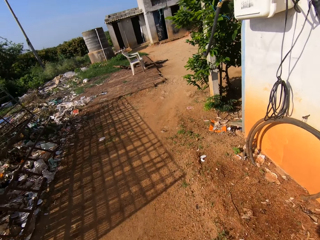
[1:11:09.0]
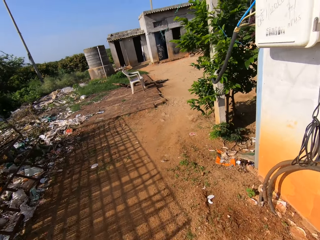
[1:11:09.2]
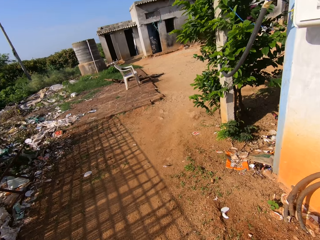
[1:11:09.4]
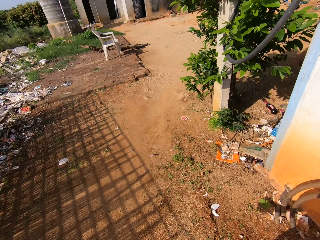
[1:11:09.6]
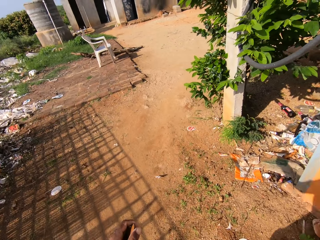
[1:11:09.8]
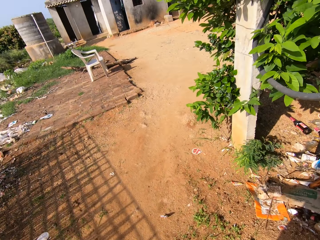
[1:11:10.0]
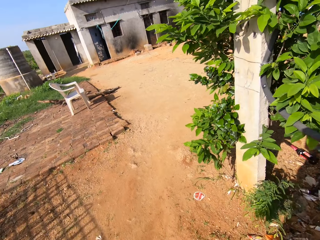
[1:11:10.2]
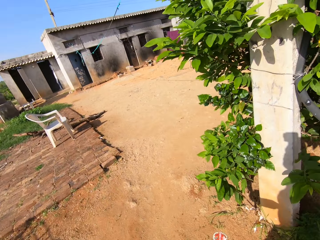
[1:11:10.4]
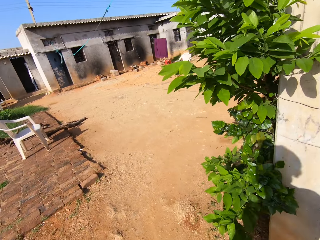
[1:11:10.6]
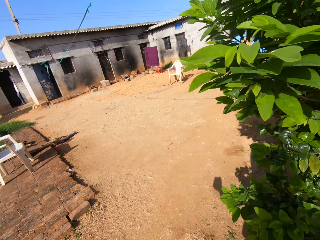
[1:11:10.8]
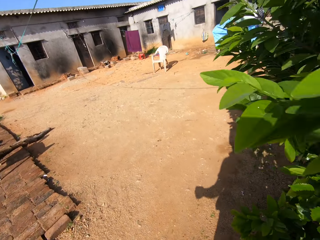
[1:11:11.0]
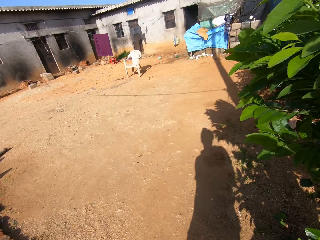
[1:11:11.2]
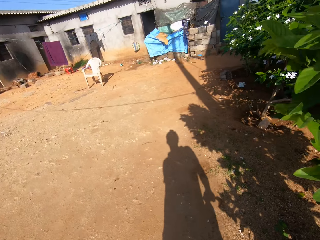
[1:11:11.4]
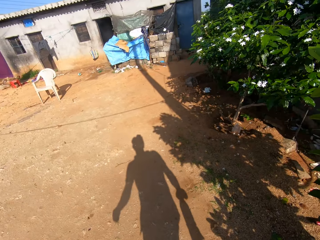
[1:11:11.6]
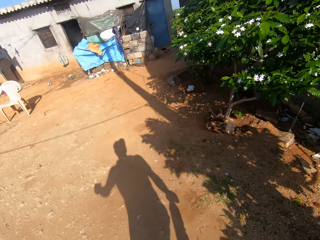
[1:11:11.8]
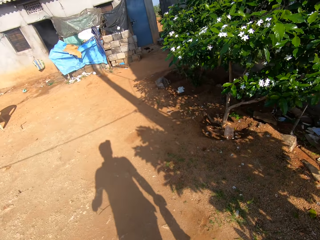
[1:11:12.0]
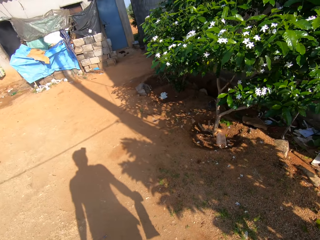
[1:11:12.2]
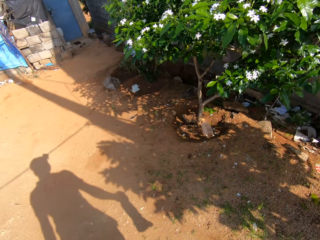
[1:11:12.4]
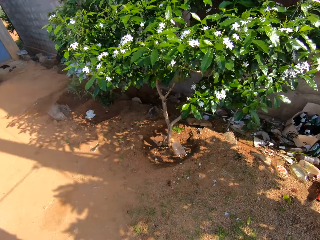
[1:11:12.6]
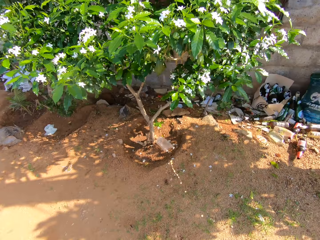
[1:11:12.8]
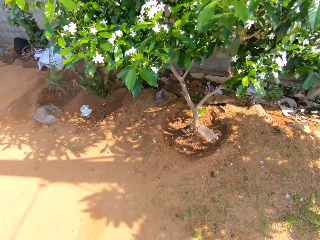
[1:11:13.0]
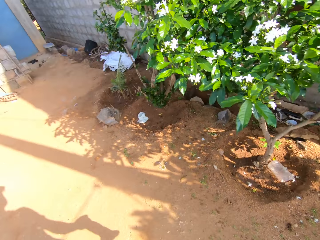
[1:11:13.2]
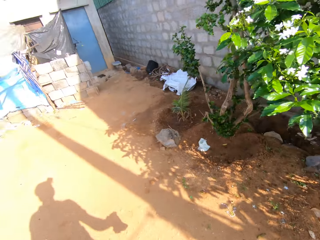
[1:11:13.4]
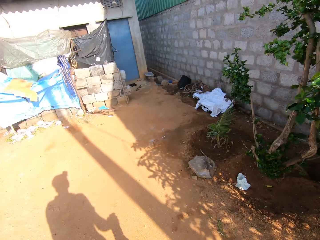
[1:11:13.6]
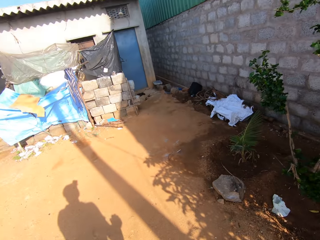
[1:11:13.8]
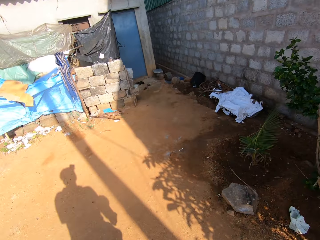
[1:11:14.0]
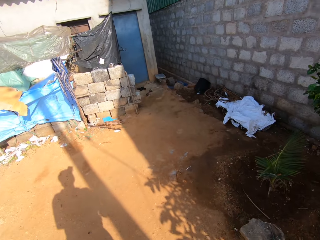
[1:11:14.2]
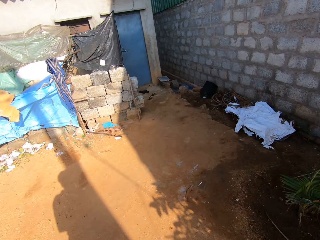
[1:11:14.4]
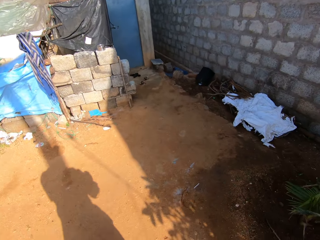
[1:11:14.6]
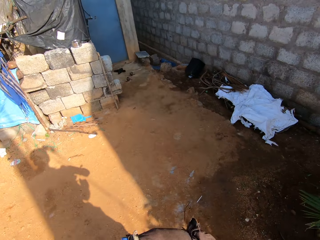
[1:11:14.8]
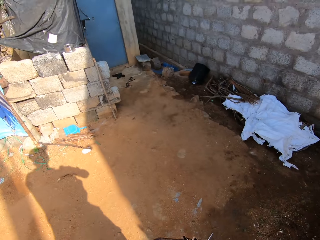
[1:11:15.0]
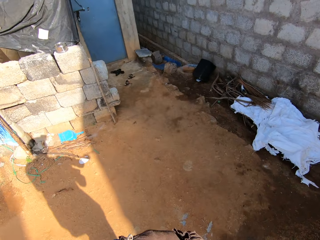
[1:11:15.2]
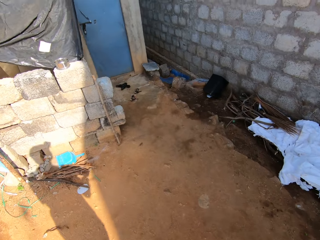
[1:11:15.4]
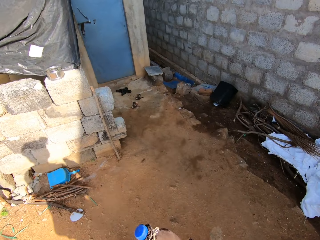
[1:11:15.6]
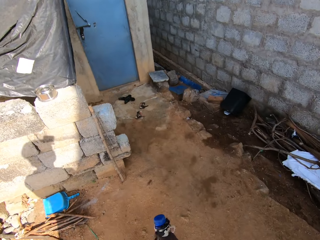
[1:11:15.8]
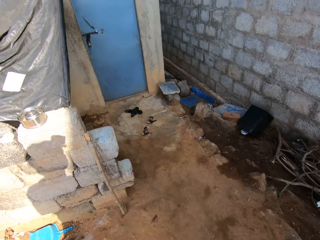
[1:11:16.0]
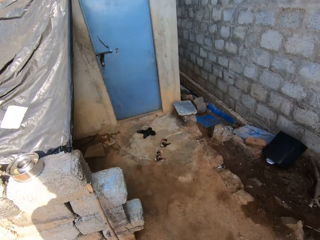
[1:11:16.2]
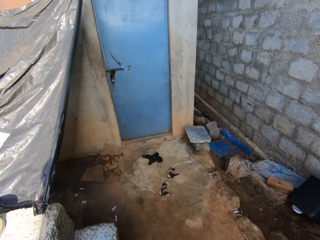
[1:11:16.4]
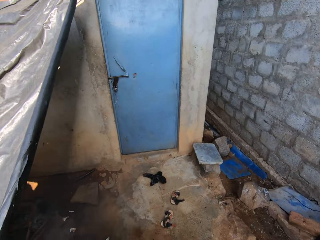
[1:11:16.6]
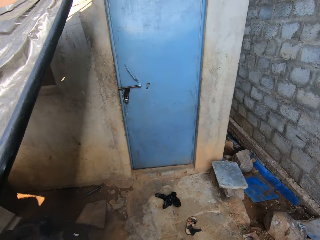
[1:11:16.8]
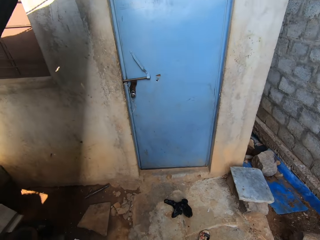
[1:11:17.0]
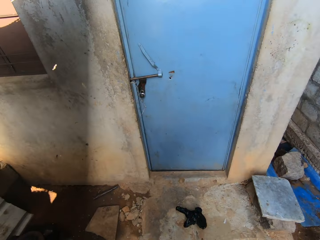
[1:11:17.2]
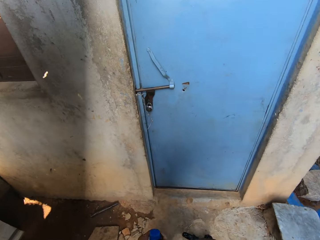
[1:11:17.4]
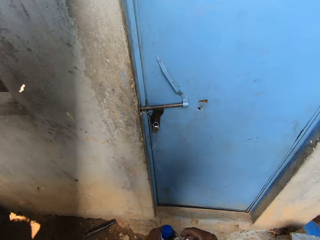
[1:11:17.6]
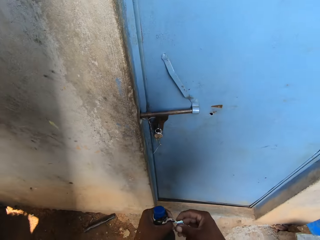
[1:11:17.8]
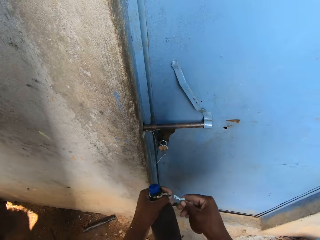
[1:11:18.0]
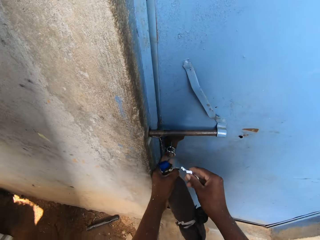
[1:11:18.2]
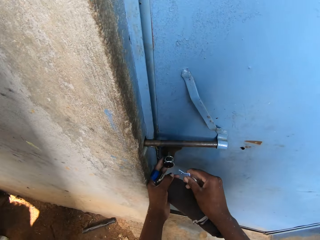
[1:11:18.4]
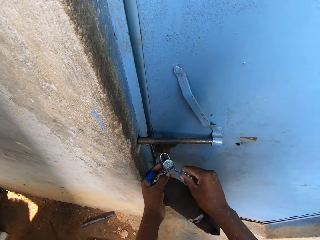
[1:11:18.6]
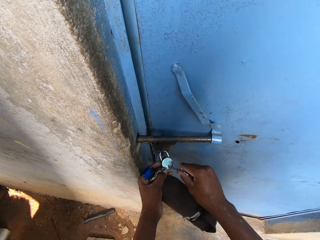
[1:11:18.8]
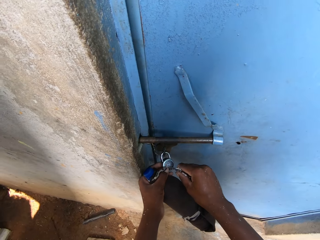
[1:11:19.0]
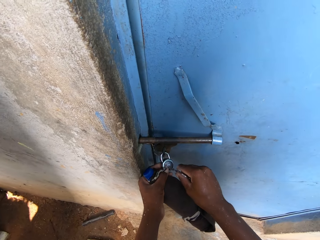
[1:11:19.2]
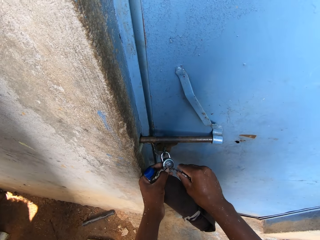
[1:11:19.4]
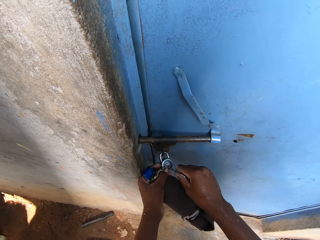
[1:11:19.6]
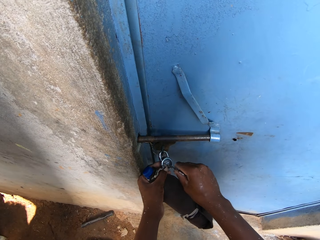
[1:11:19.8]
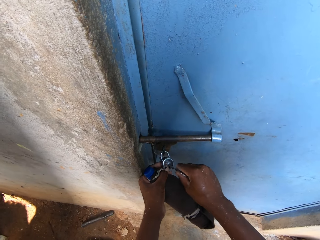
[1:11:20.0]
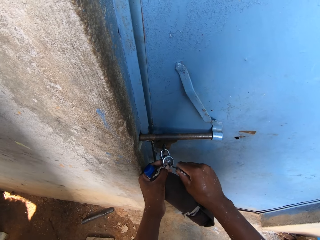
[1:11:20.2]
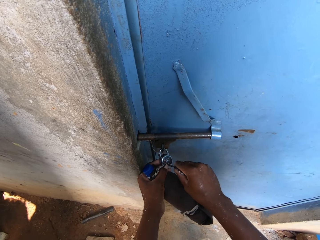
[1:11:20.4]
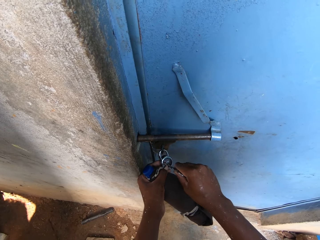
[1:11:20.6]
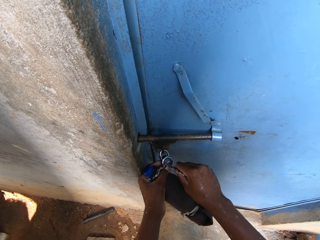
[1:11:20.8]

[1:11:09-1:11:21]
The camera wearer unlocks a padlock on a house door with the key in his right hand.

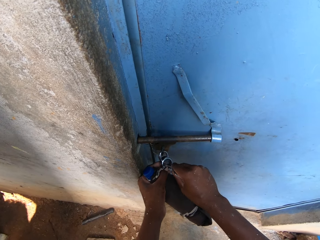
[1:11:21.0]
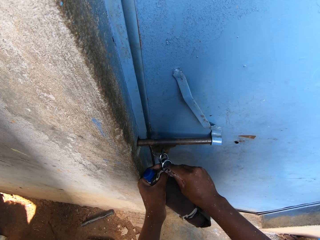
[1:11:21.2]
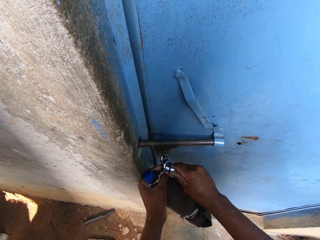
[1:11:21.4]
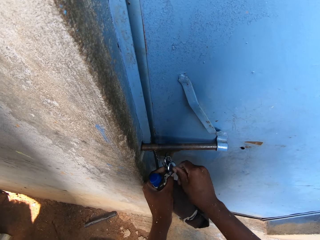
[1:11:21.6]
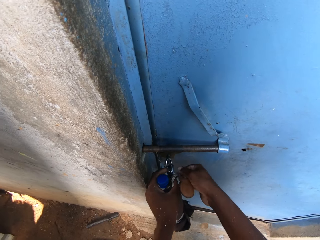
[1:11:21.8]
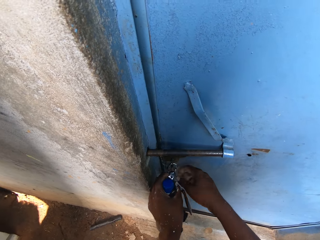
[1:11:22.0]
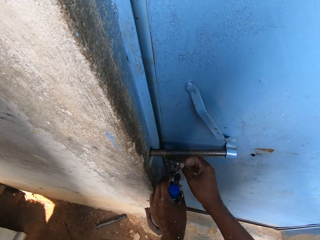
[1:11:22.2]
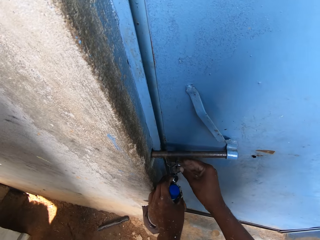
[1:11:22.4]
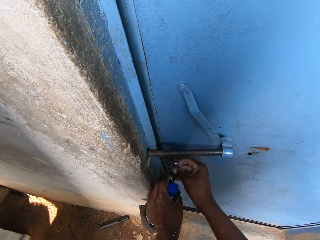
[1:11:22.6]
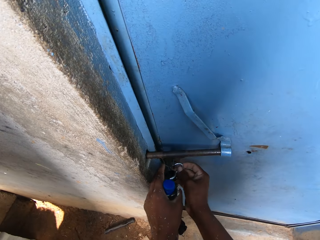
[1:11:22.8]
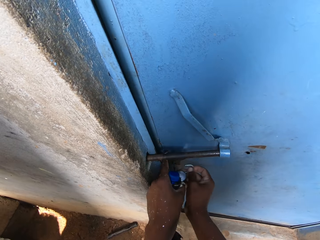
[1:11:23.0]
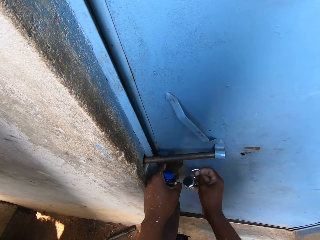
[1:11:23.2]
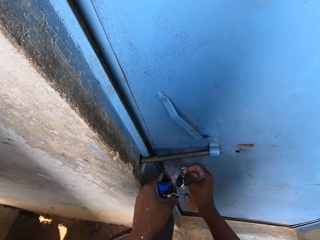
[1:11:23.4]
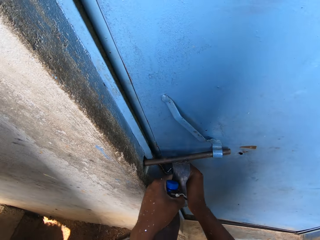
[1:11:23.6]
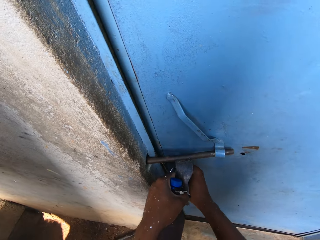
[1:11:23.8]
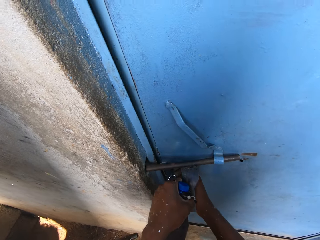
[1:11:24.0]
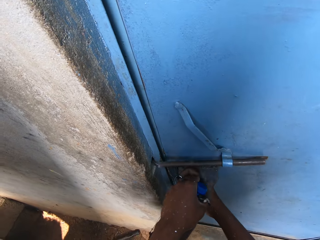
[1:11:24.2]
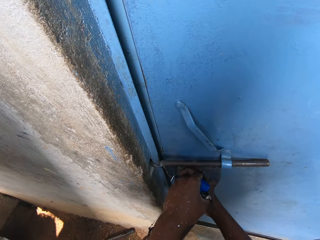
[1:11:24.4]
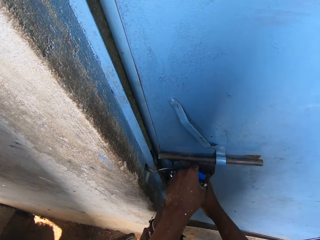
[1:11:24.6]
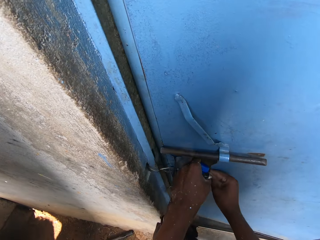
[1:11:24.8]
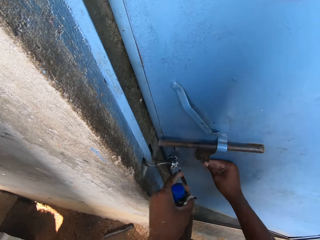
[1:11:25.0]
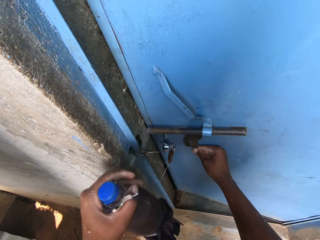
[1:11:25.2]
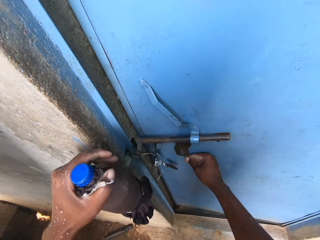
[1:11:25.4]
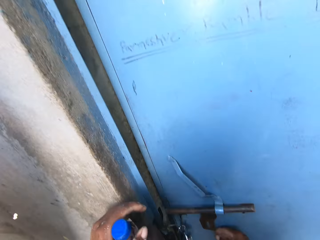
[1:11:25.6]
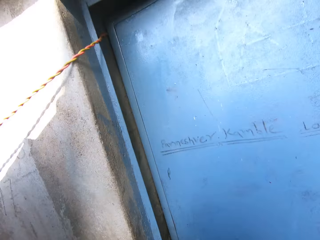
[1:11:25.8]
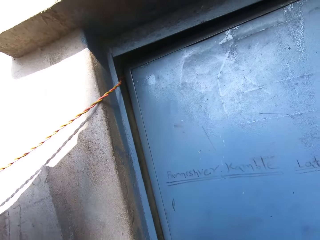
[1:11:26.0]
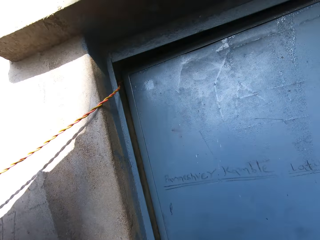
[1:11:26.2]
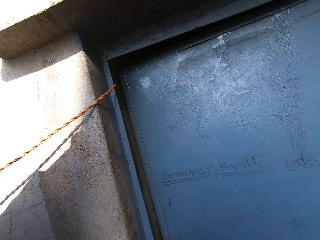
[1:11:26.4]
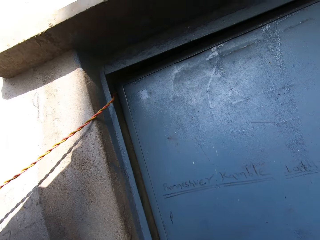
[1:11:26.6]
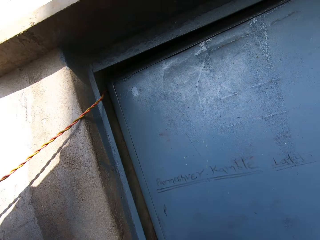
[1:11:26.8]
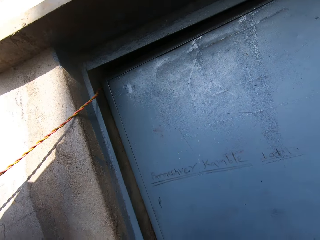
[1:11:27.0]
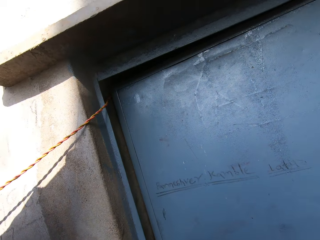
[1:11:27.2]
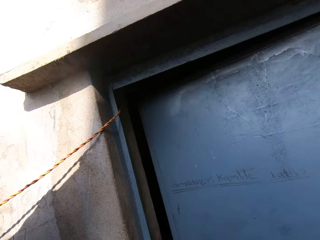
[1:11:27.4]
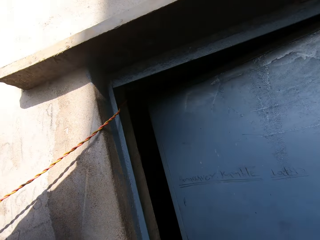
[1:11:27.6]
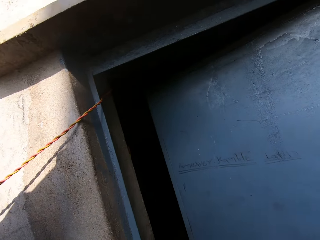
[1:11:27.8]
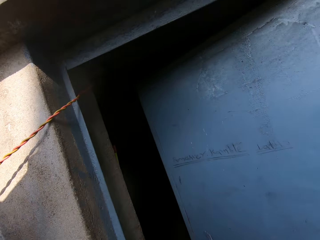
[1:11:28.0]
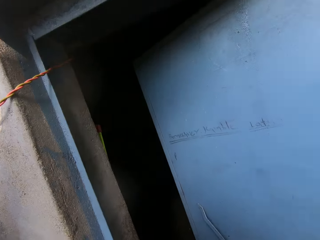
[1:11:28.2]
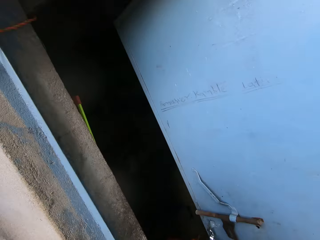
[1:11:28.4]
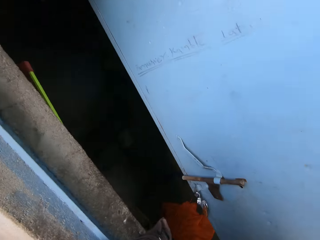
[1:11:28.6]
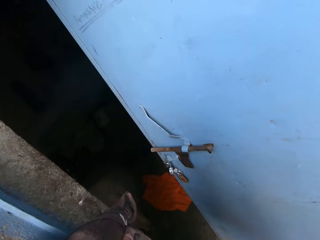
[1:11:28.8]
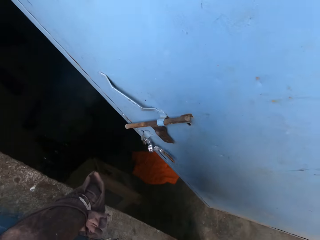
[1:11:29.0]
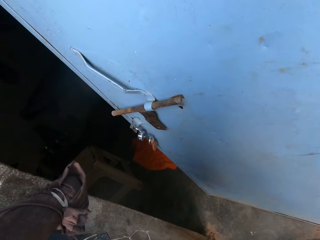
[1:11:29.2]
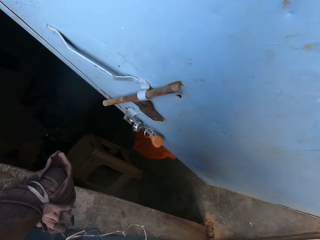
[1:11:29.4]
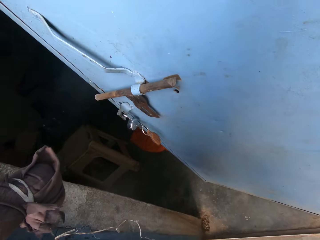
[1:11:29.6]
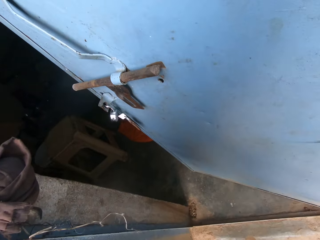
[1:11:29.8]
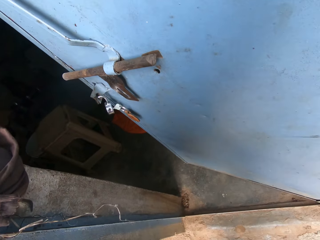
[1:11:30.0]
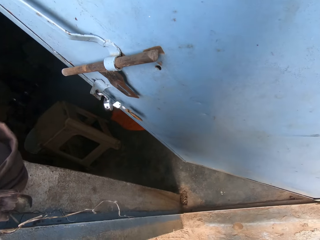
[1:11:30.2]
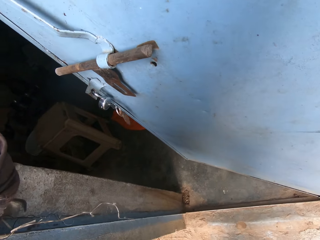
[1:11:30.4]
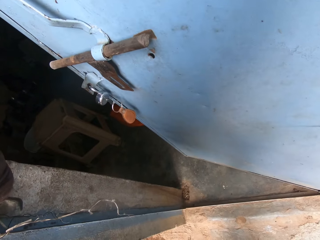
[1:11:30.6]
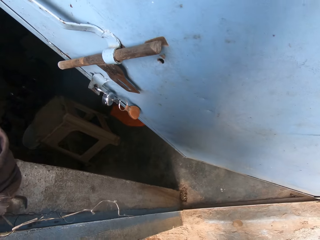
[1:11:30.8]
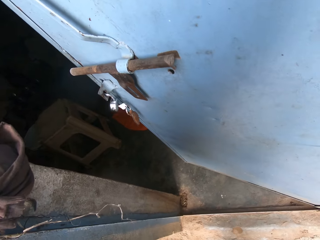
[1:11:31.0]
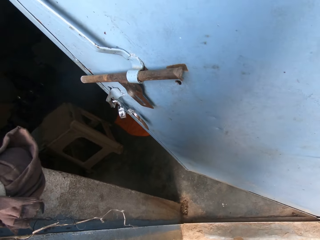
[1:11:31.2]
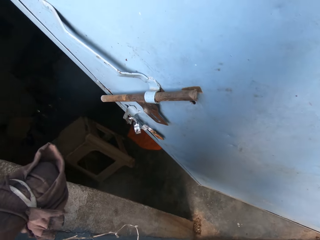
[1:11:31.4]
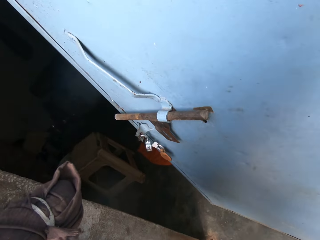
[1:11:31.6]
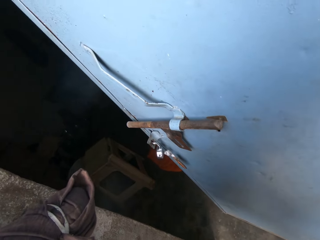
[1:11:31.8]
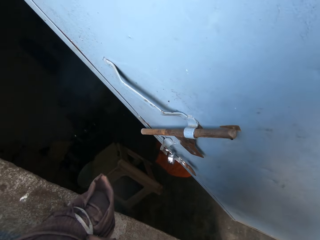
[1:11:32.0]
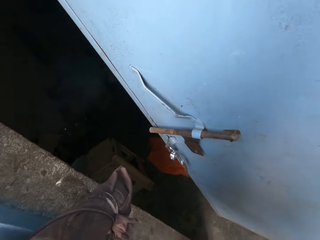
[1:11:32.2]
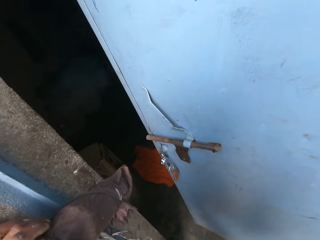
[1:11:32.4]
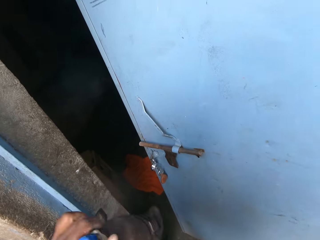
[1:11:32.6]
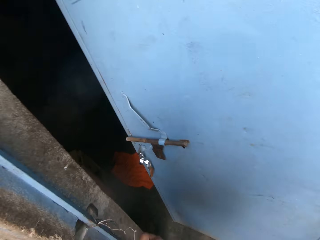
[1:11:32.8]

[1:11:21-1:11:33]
The camera wearer opens the door with his right hand. He opens the house door. He converses with a boy.
